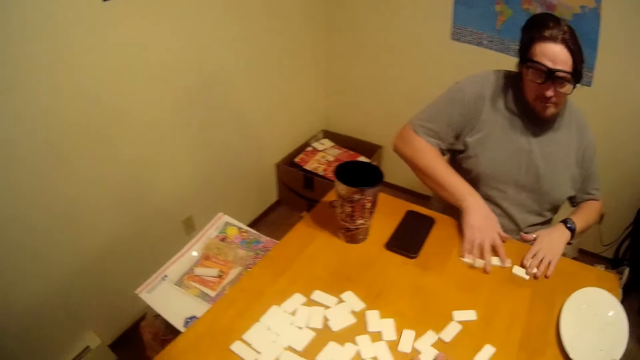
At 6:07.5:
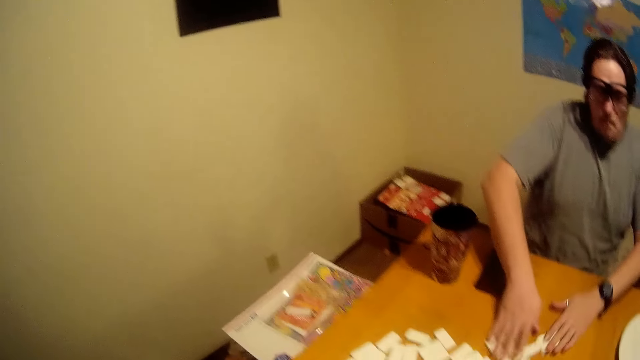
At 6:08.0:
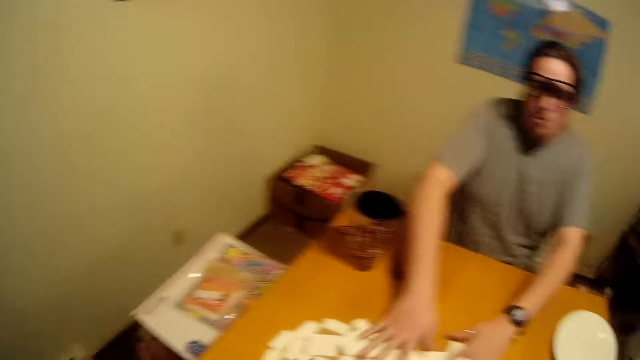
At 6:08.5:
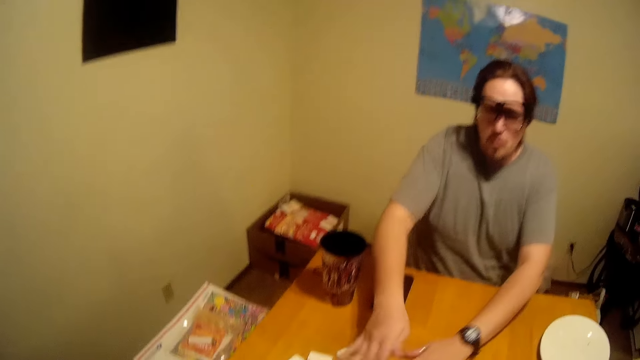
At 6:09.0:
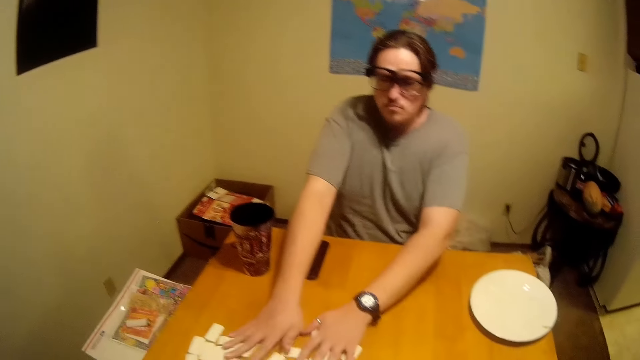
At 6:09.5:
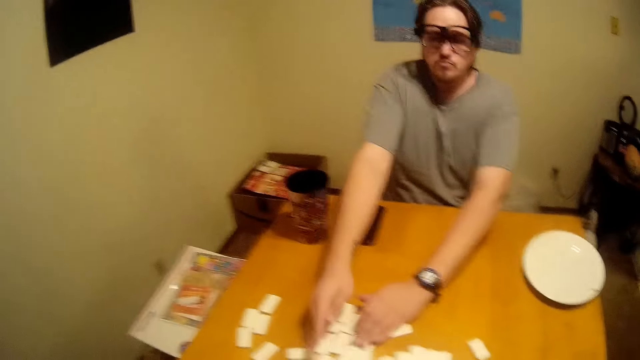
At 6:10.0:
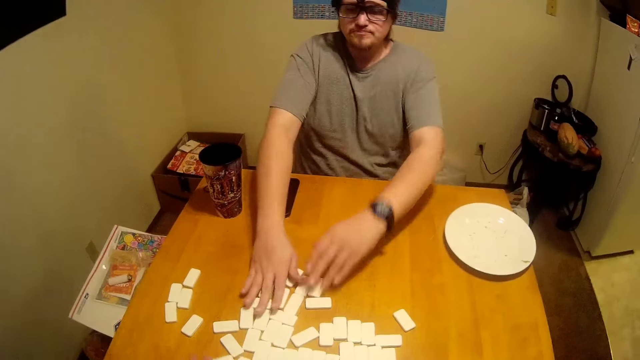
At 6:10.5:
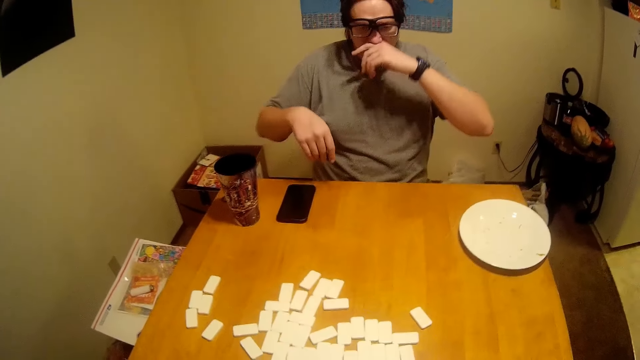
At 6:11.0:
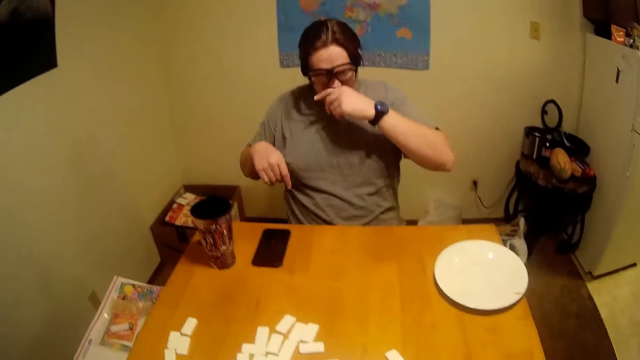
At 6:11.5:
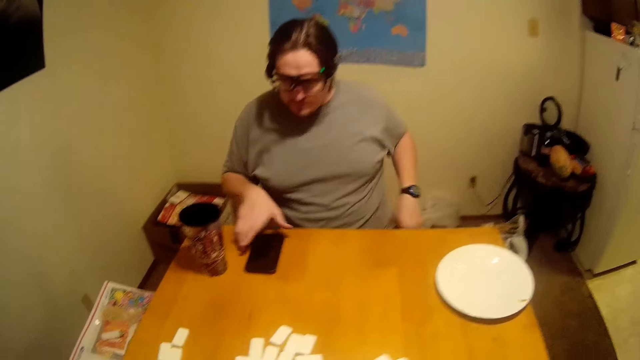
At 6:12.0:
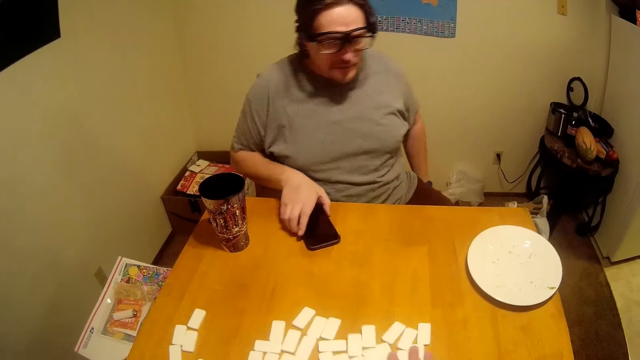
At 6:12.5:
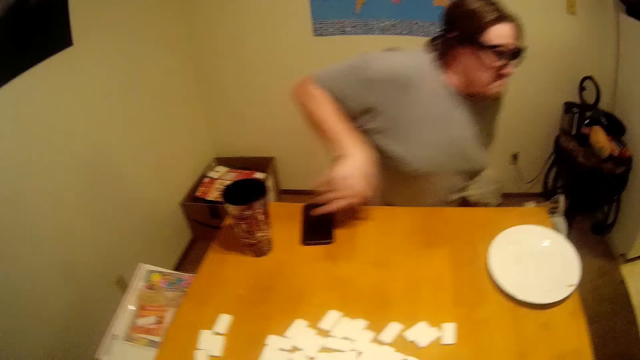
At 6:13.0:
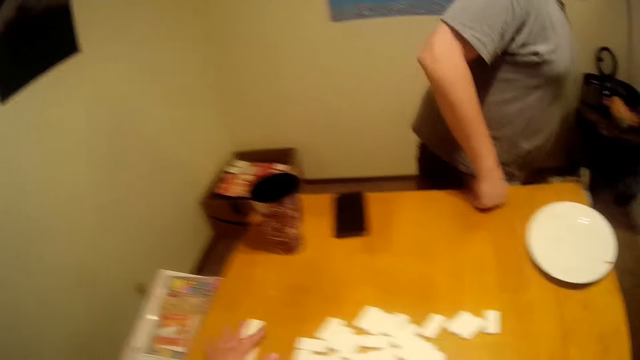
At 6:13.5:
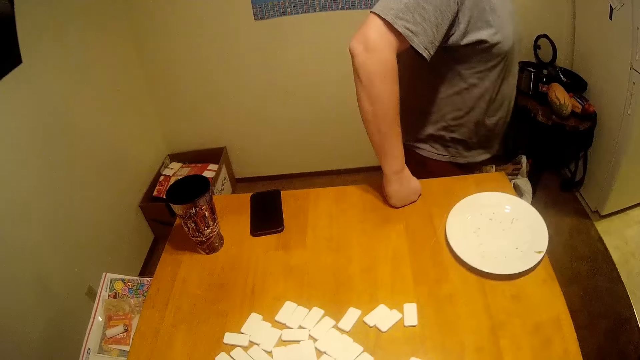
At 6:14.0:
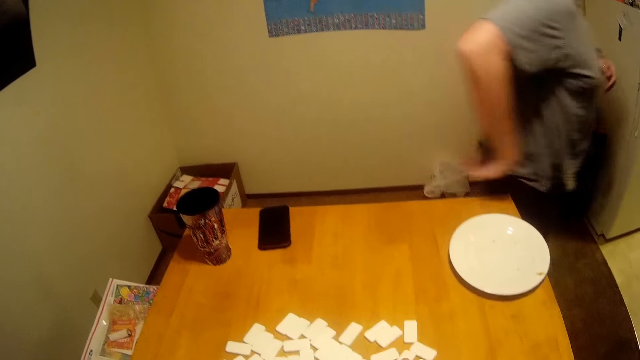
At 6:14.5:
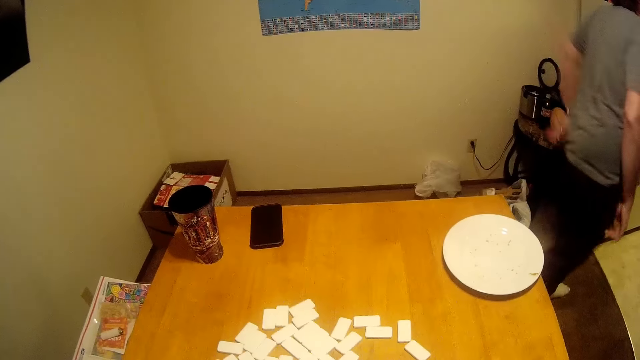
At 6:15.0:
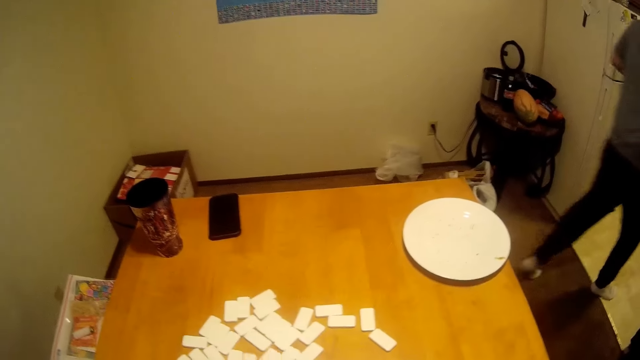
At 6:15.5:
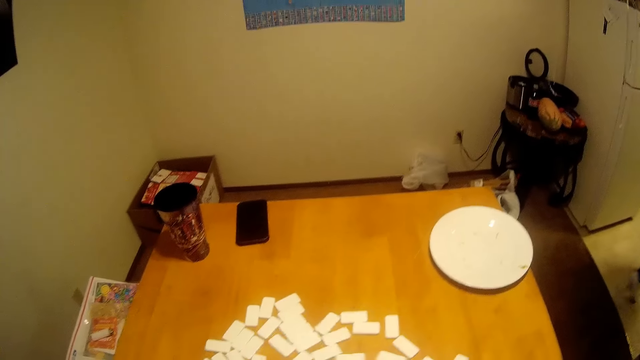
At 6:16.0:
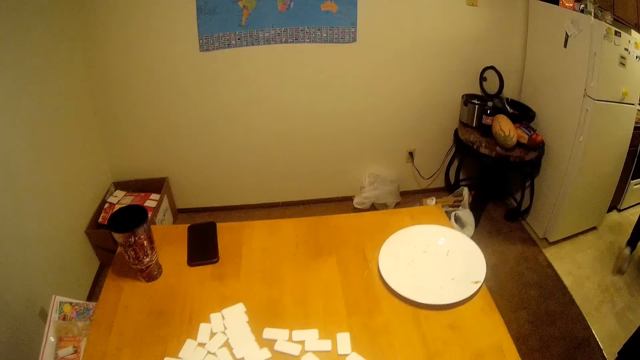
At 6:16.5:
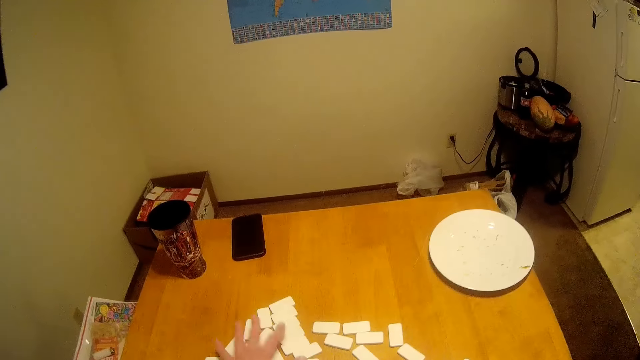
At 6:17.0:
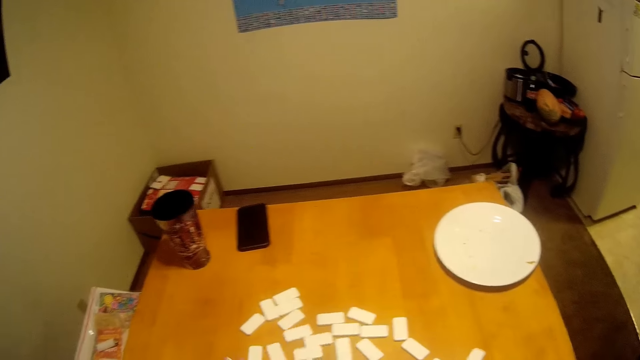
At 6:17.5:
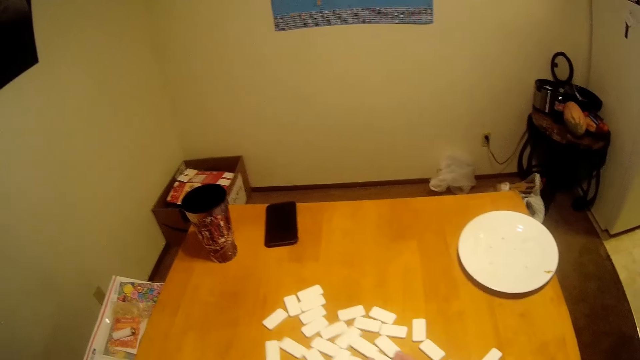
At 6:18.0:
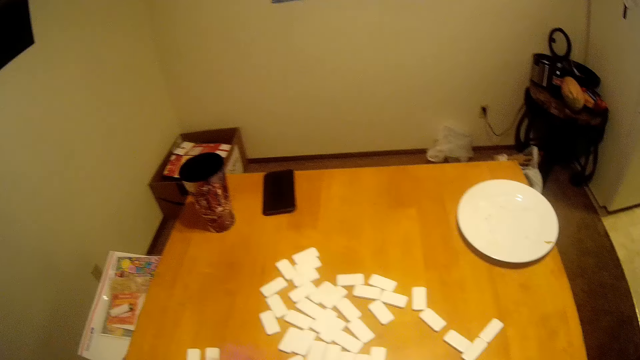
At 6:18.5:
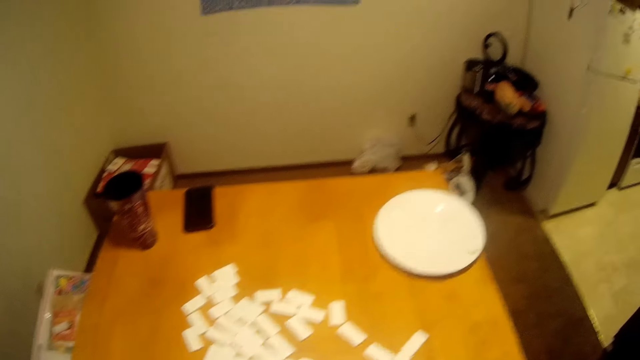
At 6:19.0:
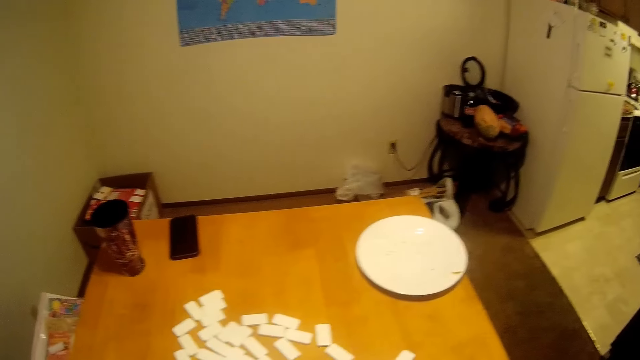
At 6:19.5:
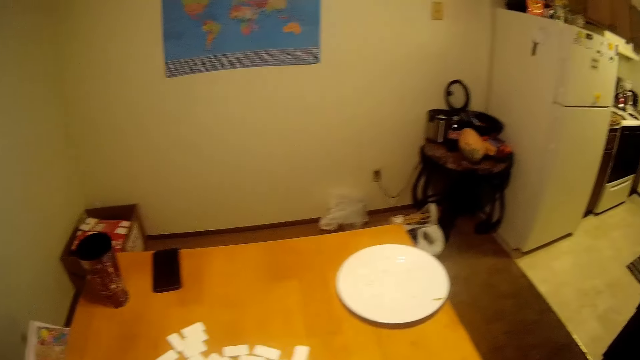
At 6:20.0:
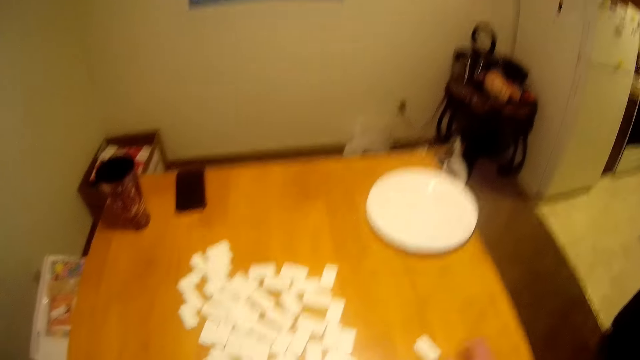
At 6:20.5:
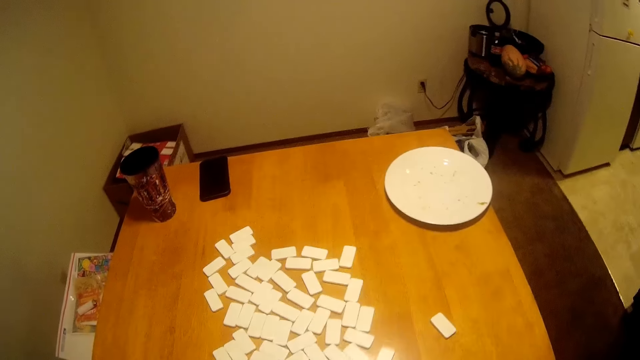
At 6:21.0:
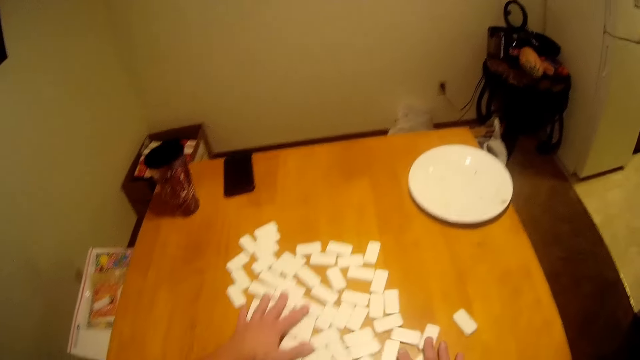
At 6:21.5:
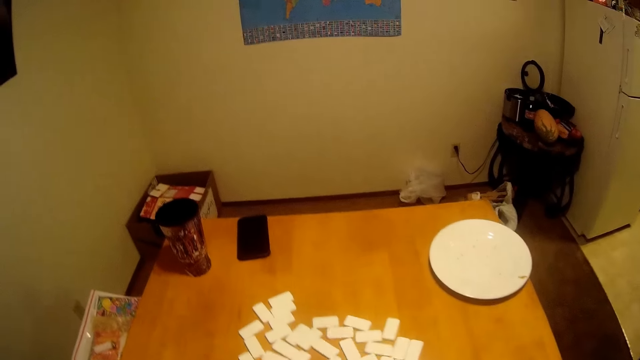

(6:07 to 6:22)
A man pulls the pieces of the Chinese board game on the table and mixes the Ludo. The man itches his nose, moves the phone and holds his phone. The man stands, walks away and walks around. The camera wearer arranges the pieces of the Chinese board game on the table and mixes the Ludo.

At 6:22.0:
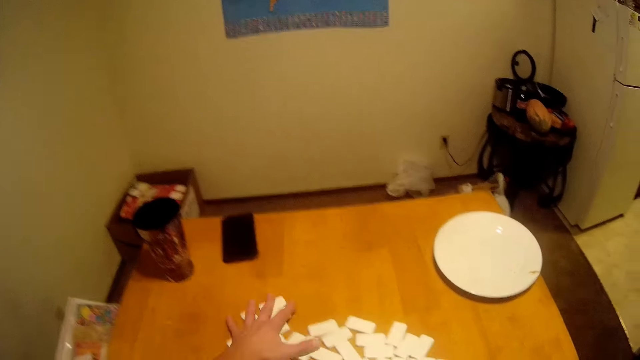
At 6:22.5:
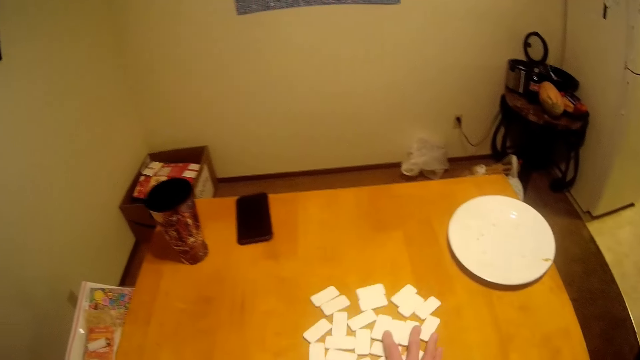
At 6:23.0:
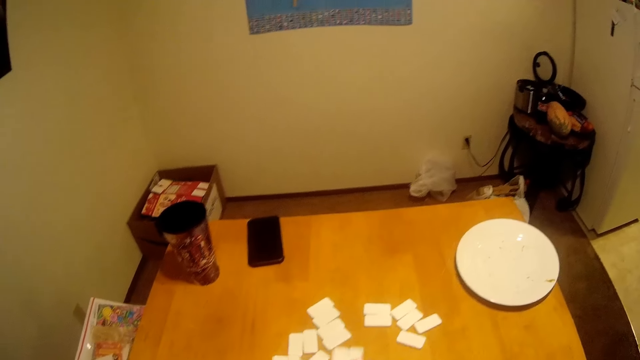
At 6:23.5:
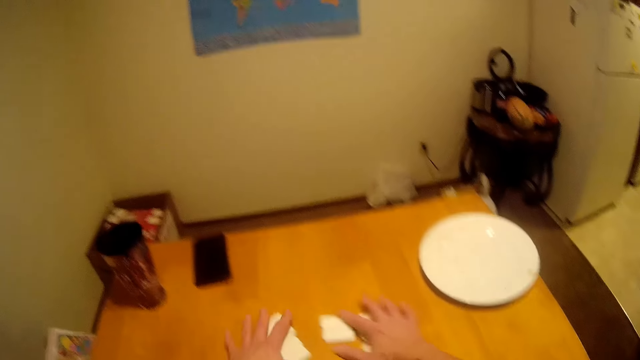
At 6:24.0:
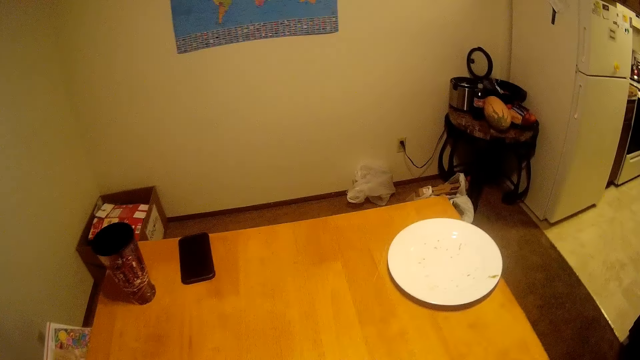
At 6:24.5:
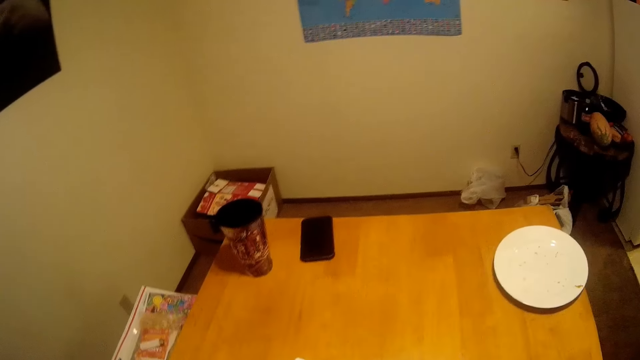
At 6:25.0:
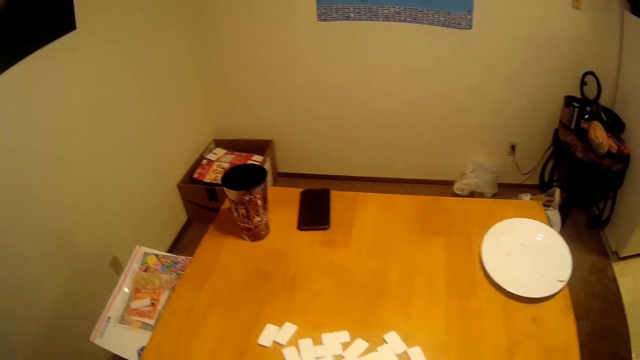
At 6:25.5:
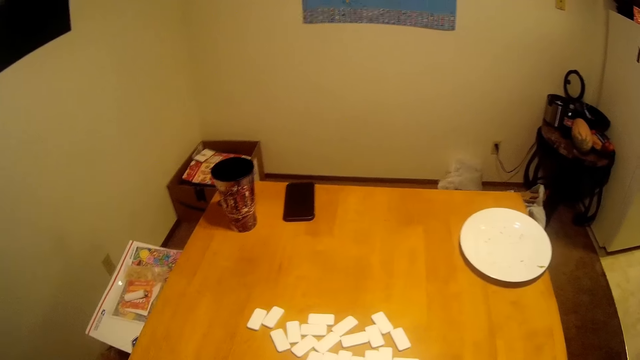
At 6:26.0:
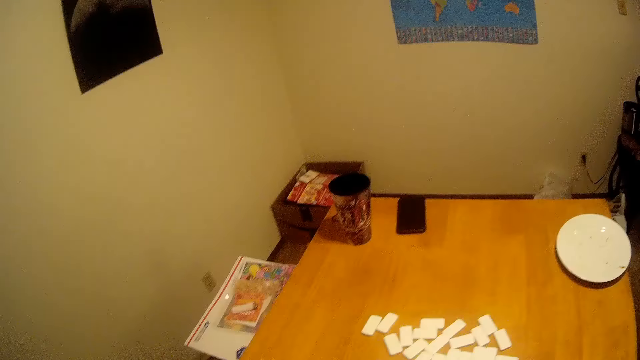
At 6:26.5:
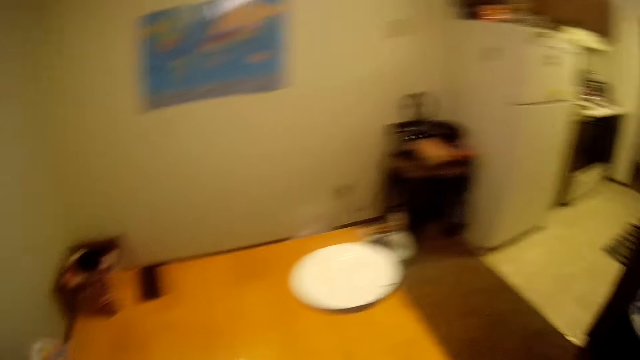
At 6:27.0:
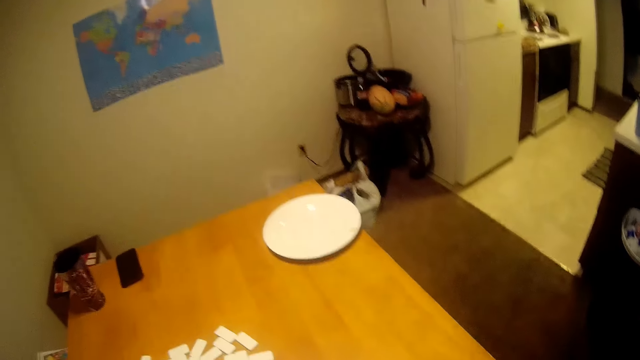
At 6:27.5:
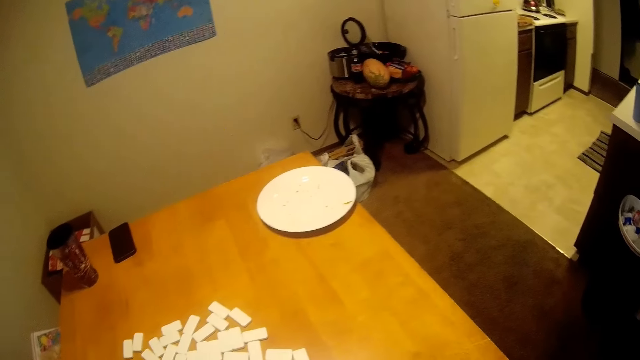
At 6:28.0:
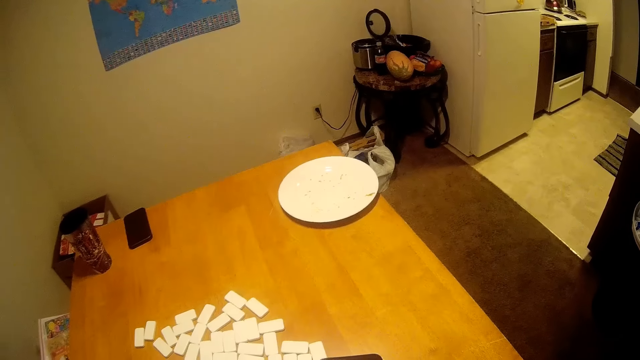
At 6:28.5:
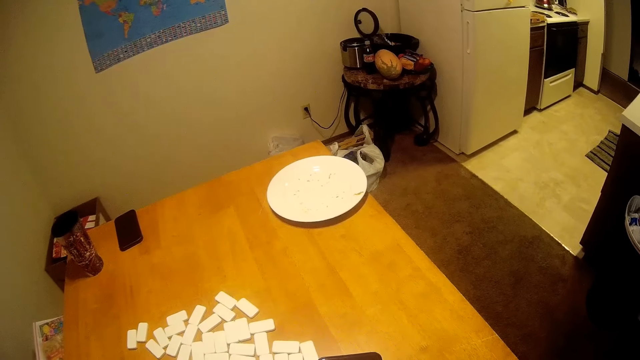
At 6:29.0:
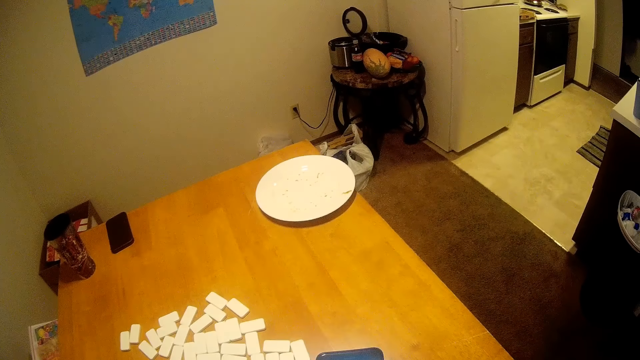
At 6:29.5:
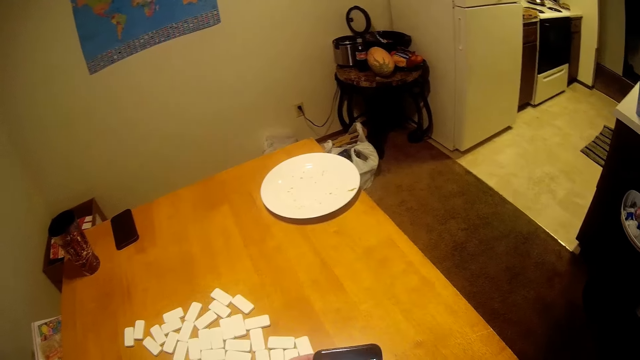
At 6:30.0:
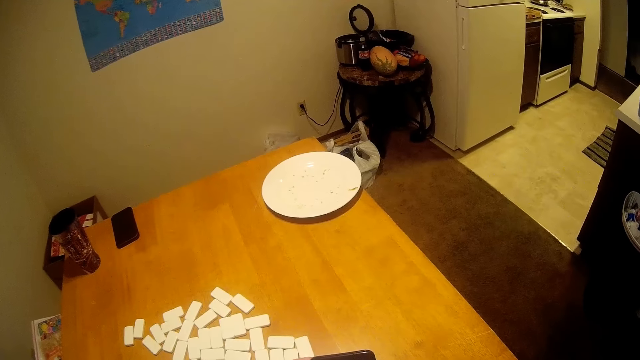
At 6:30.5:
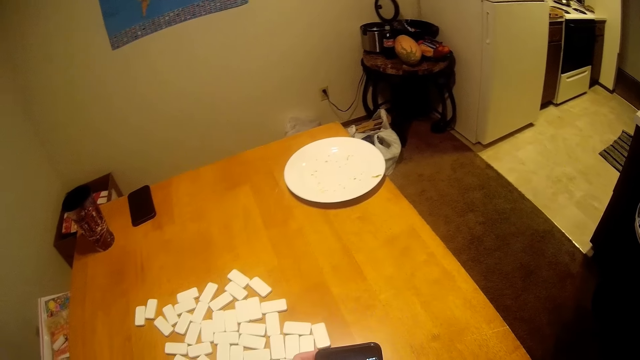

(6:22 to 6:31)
The camera wearer looks around.
